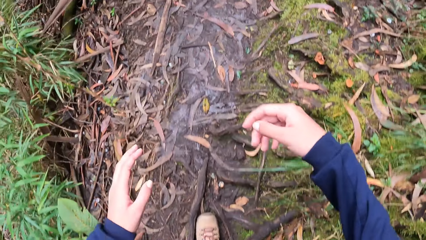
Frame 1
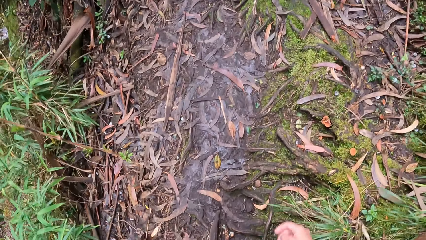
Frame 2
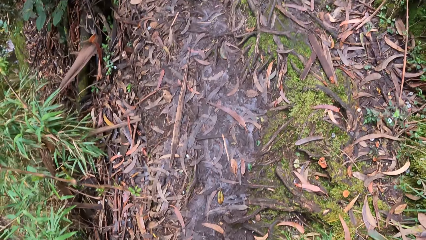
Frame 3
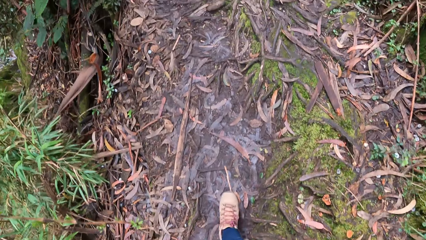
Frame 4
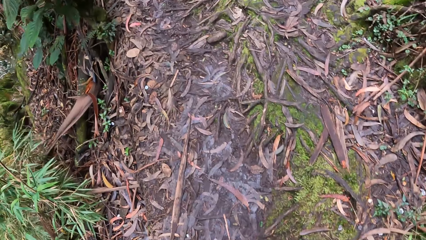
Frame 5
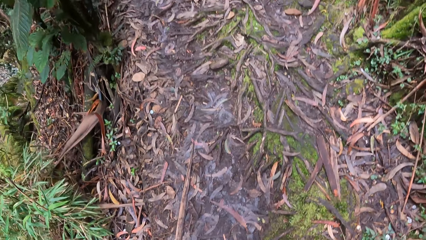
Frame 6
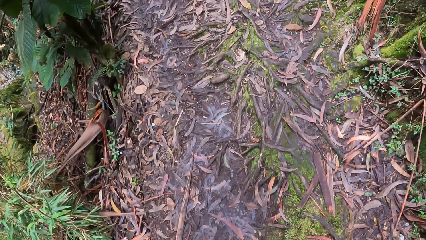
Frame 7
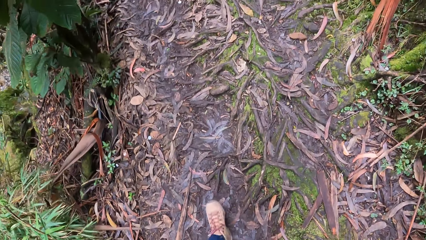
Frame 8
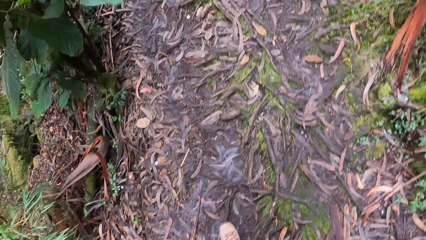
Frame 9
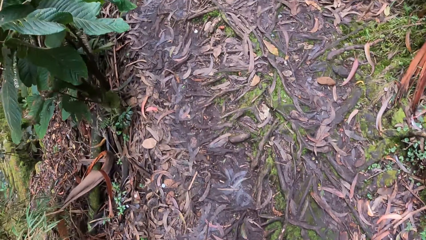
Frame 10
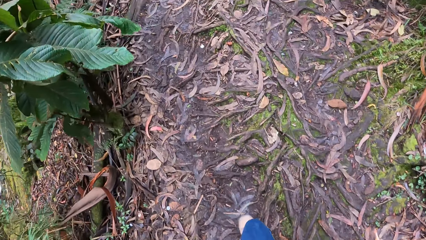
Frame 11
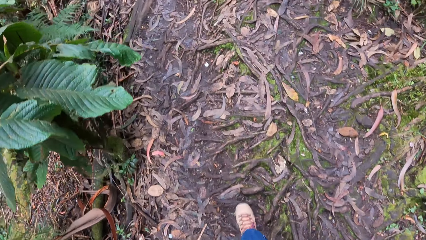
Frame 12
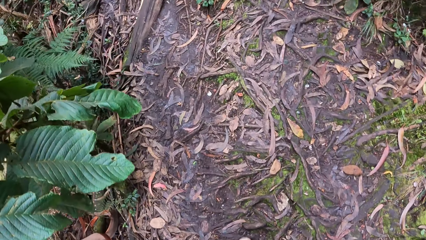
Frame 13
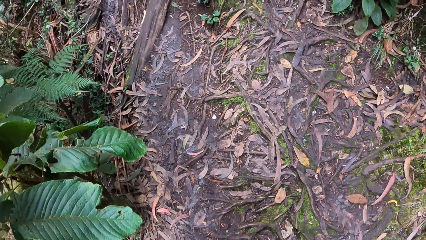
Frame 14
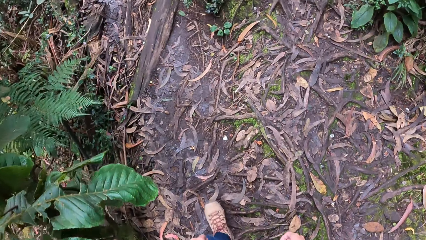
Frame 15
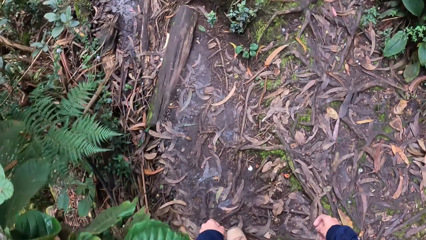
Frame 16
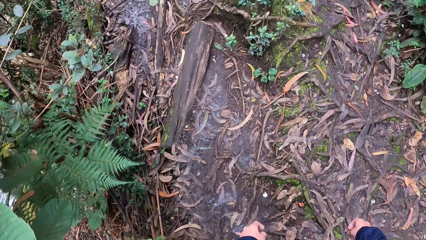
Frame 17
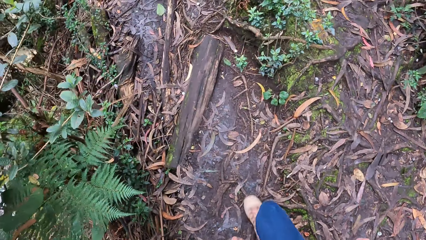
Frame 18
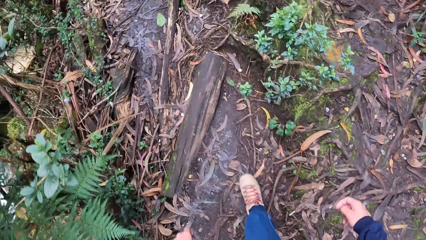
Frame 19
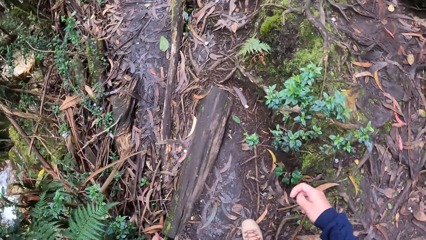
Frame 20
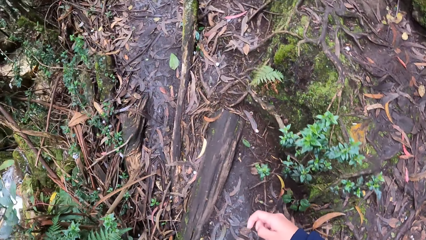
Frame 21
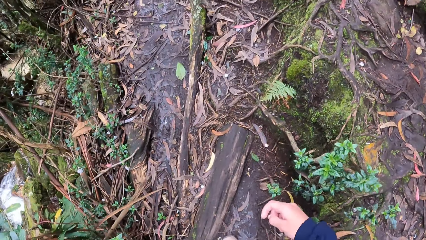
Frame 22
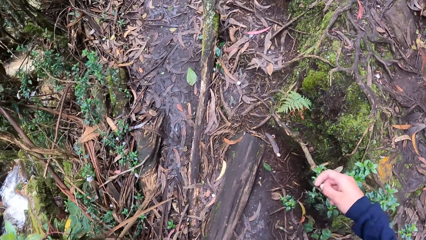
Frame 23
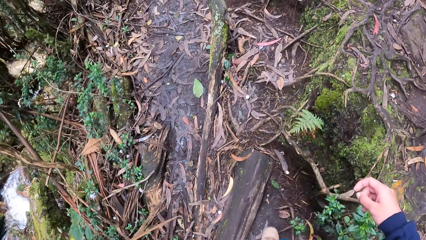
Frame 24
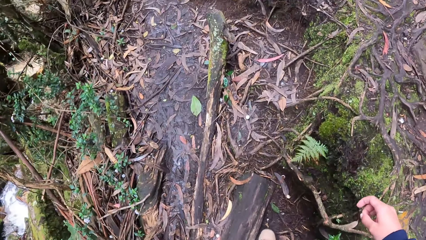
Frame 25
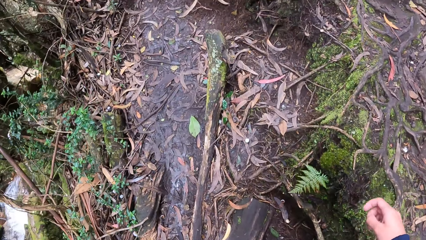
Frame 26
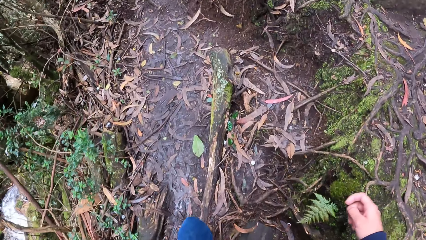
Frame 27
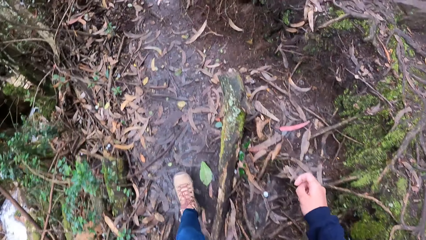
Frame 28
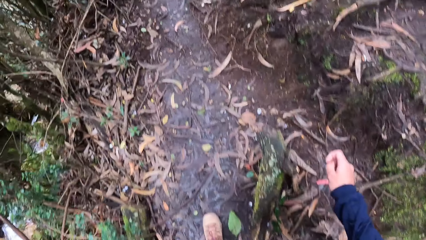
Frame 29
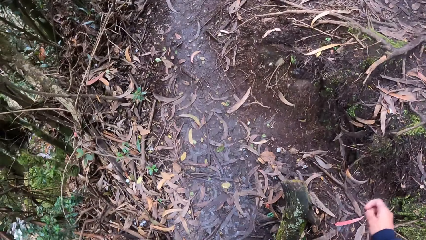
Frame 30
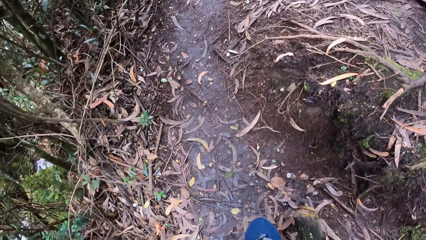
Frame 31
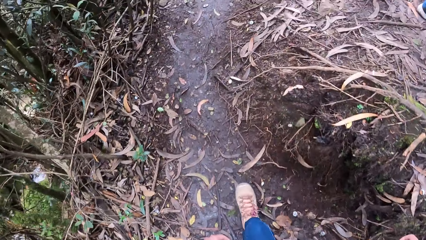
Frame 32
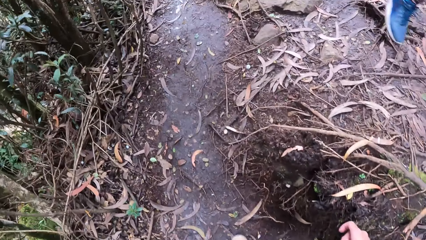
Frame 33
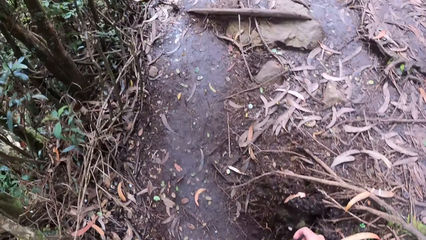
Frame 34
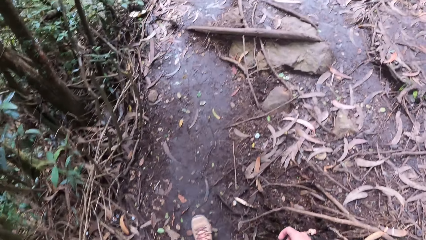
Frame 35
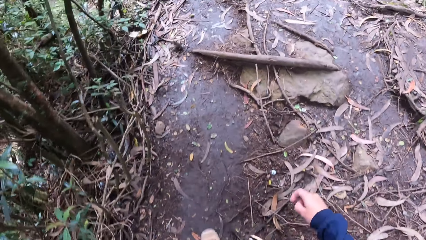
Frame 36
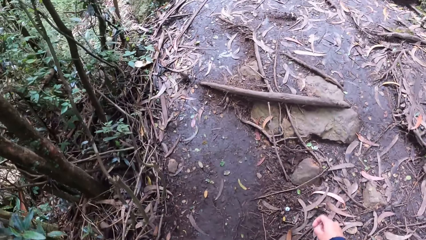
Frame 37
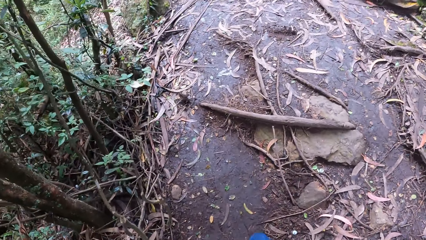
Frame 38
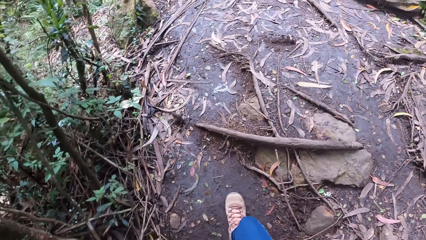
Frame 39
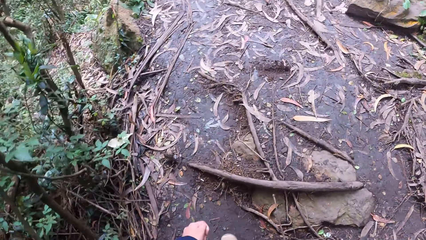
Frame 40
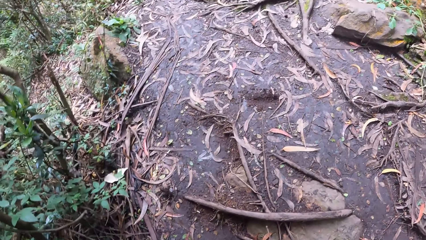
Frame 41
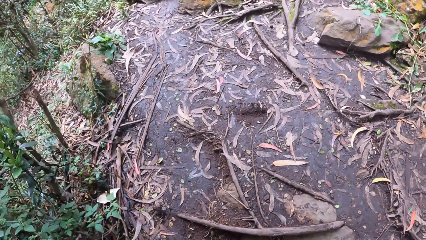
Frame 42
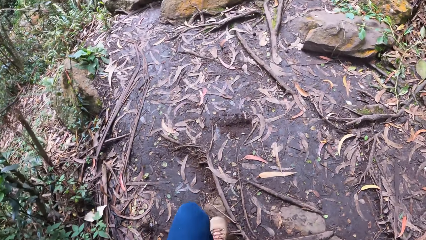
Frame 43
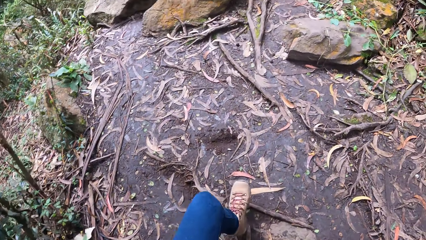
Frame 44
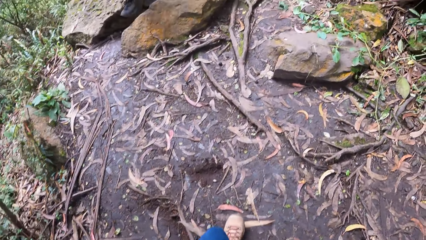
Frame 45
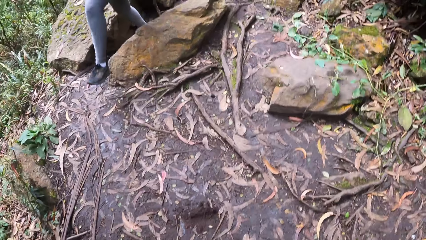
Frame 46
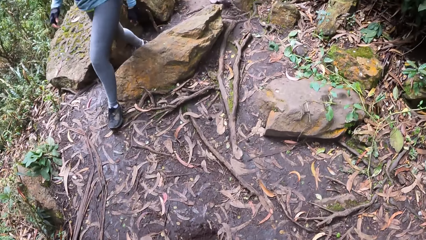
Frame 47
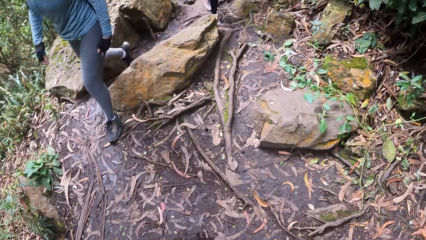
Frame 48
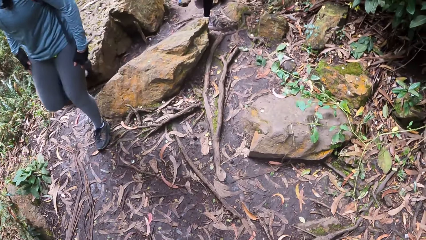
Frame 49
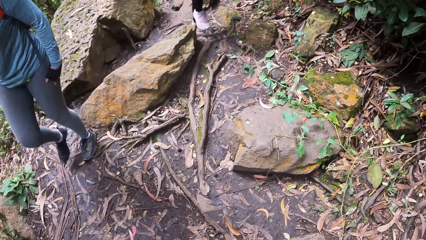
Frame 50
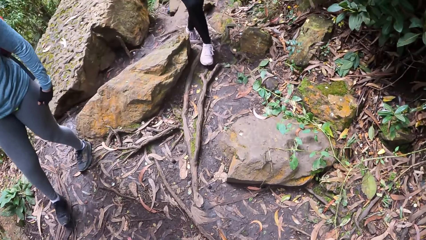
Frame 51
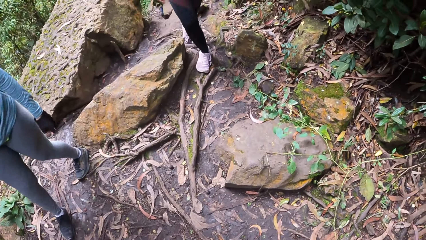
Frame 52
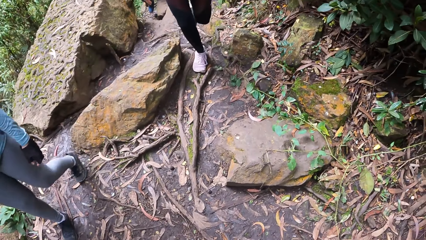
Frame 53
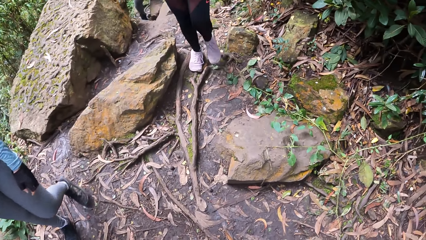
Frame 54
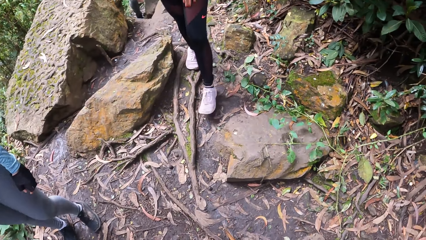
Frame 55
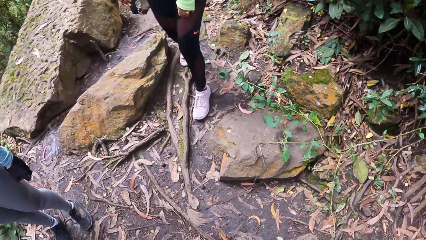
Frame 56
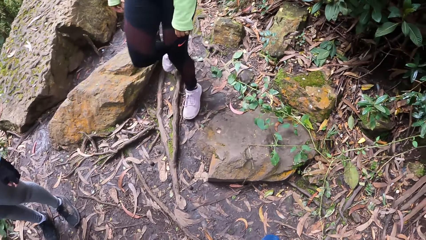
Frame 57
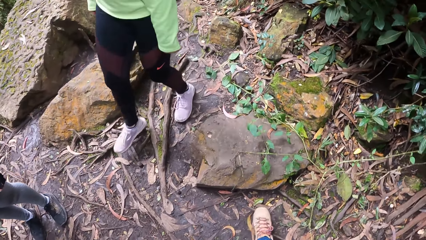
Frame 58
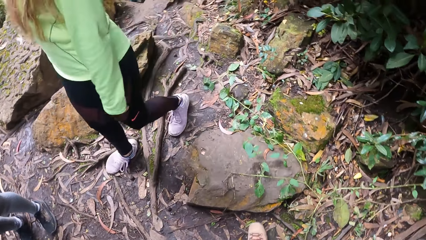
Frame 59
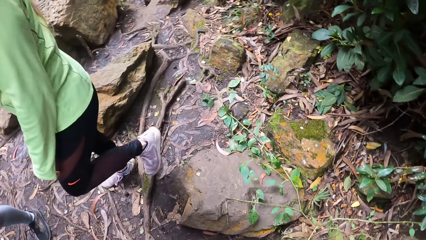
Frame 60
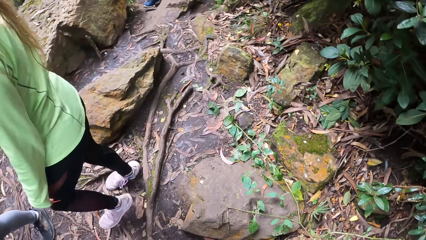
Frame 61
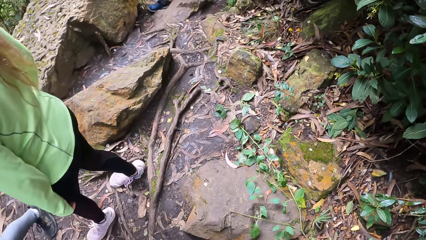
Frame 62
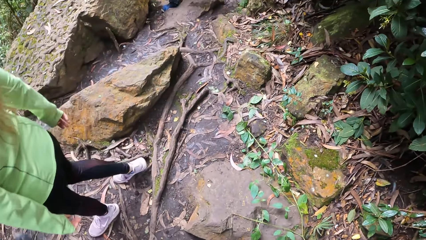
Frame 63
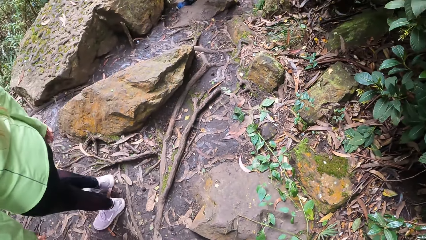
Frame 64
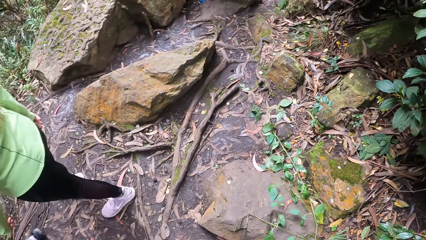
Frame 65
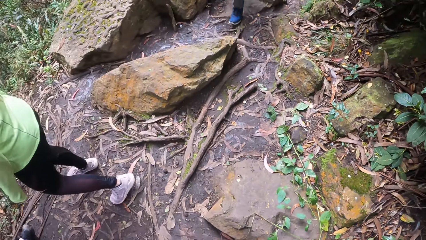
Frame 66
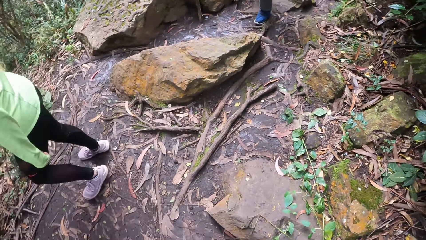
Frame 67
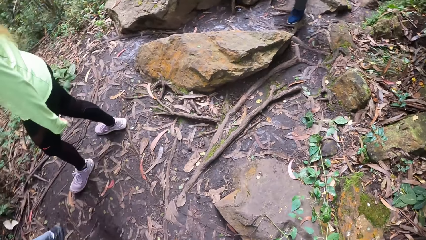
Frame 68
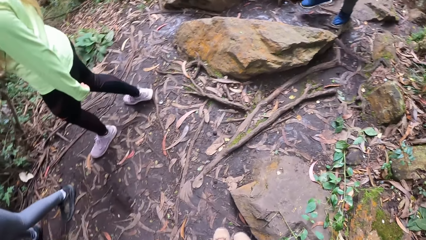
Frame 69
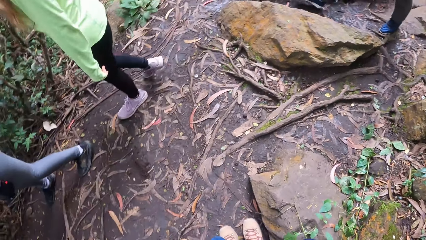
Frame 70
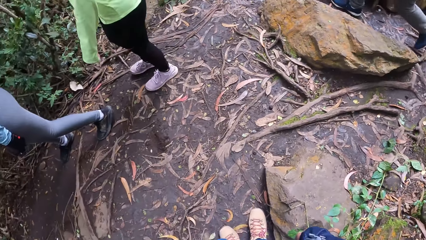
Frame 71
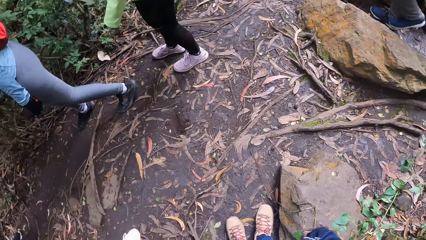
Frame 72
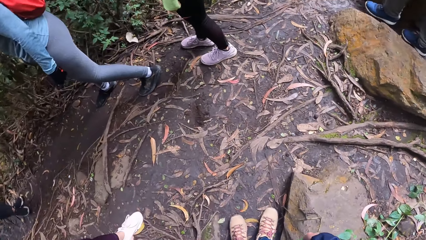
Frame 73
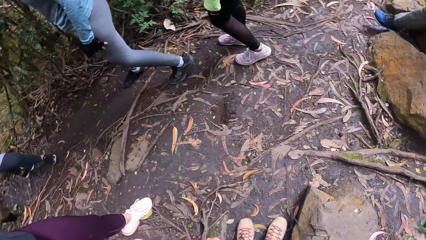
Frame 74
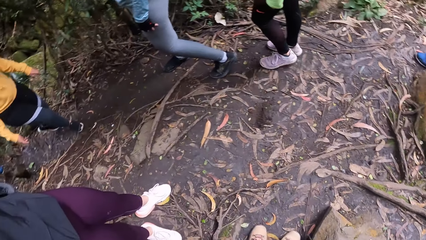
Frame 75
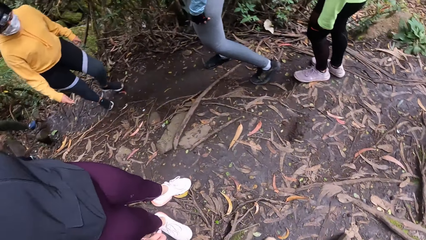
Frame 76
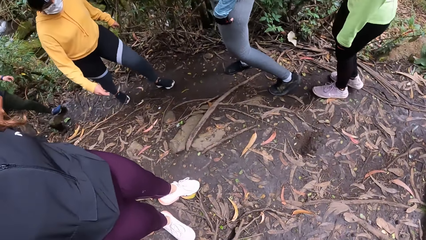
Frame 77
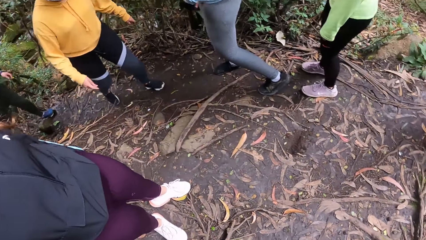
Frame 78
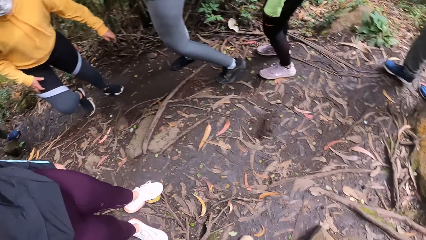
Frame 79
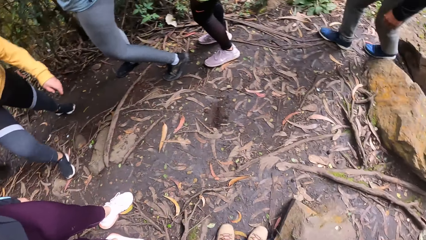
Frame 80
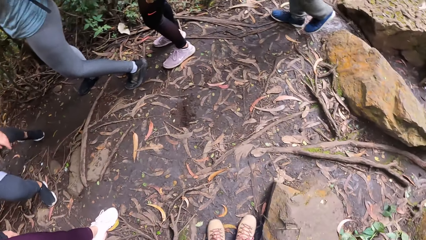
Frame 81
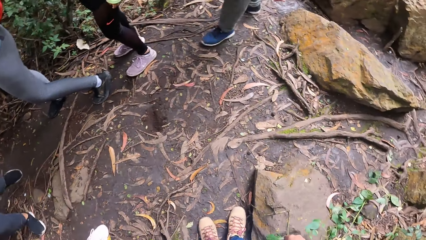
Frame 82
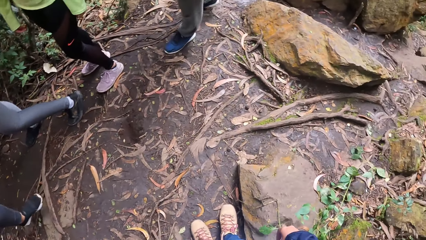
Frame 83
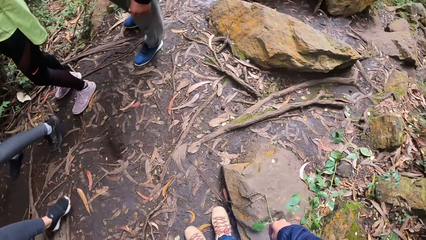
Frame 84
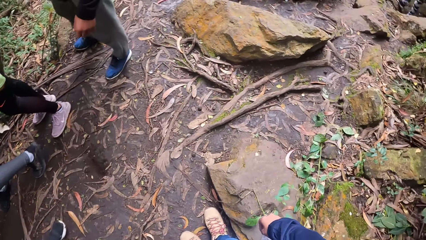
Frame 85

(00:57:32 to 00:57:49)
The camera wearer looks around the forest.
